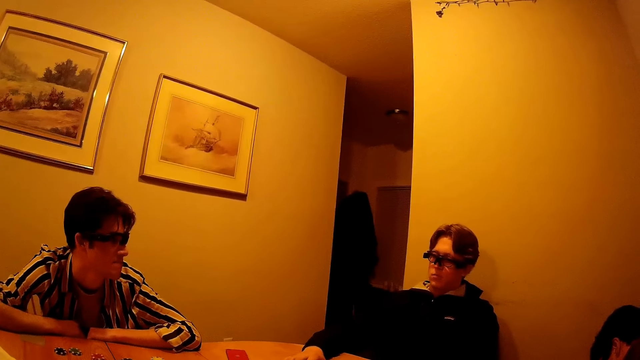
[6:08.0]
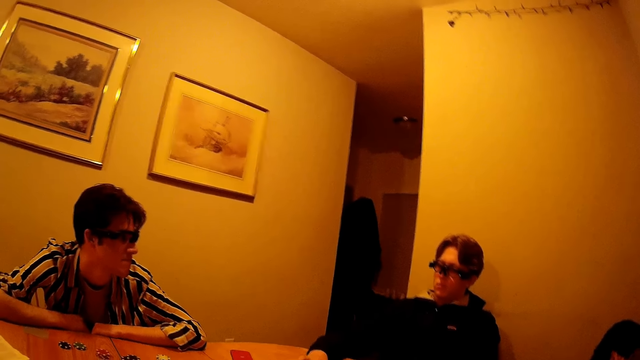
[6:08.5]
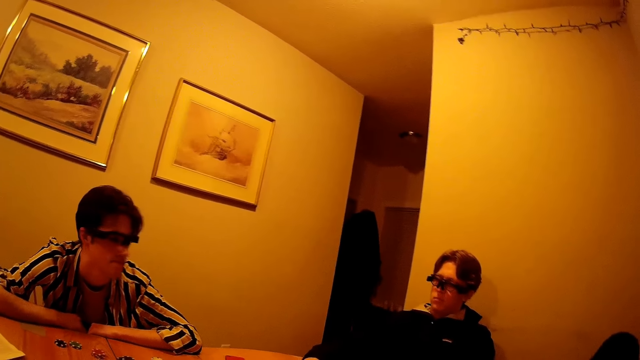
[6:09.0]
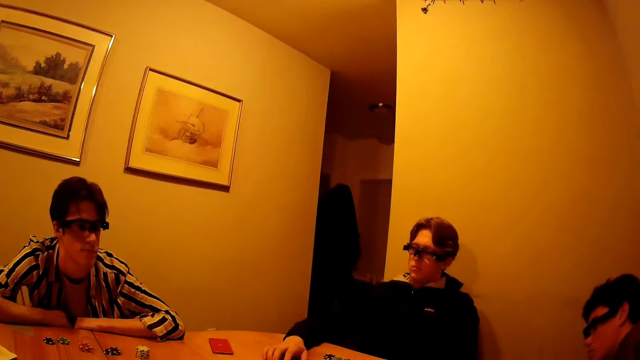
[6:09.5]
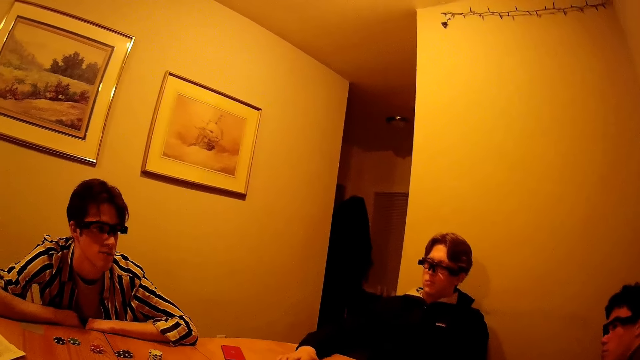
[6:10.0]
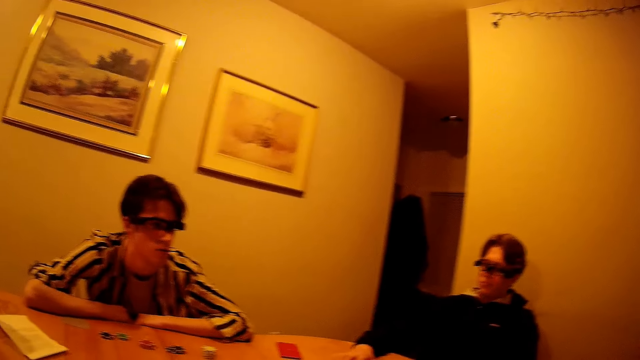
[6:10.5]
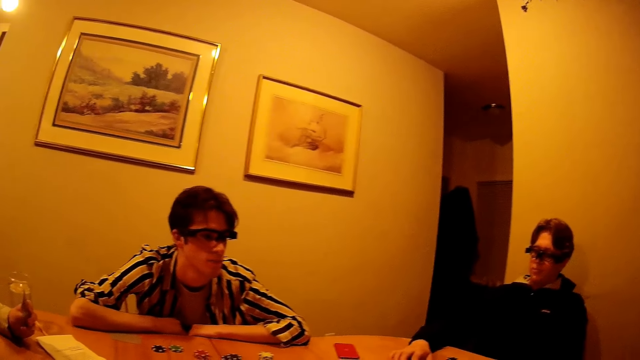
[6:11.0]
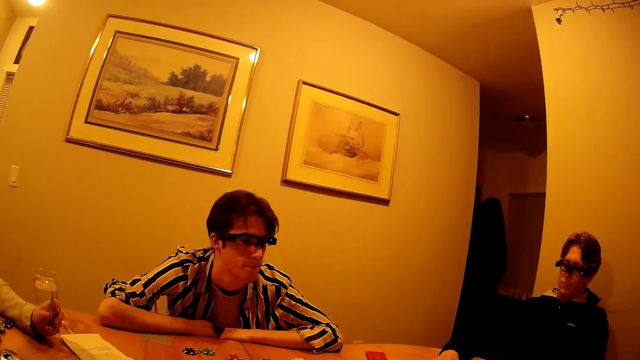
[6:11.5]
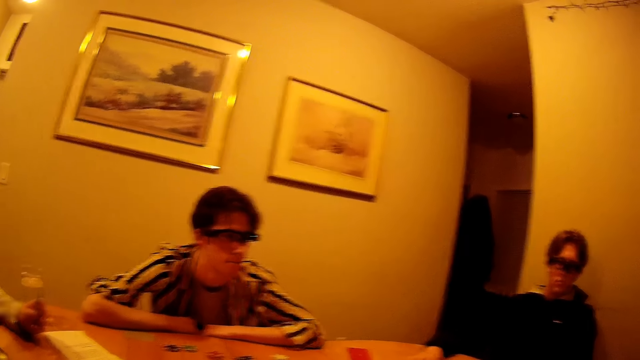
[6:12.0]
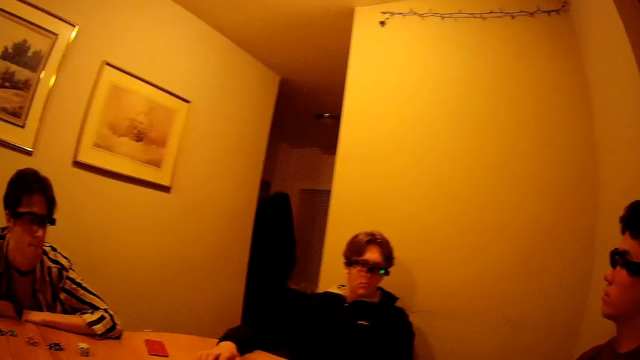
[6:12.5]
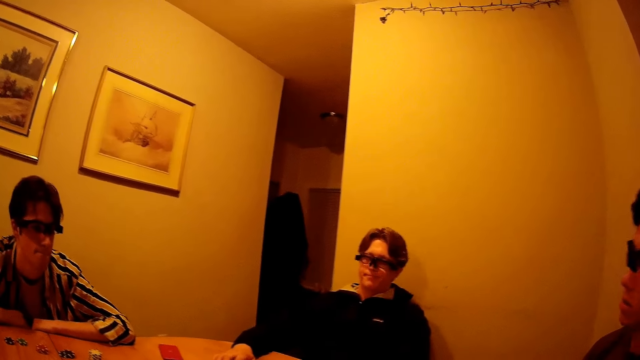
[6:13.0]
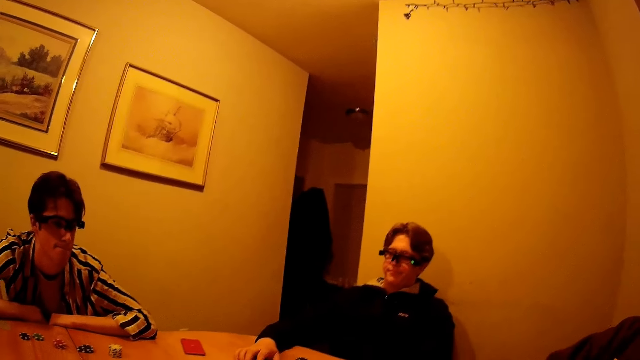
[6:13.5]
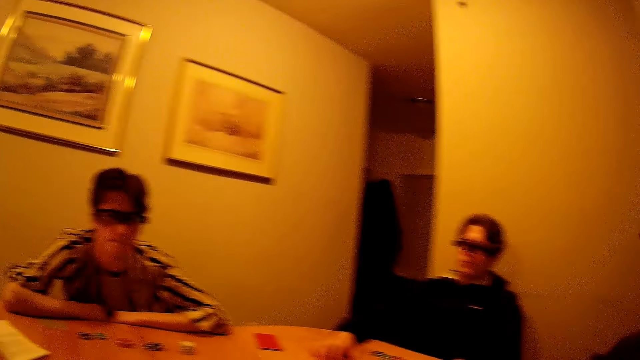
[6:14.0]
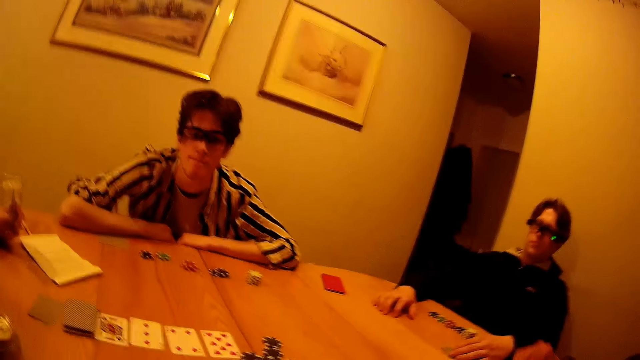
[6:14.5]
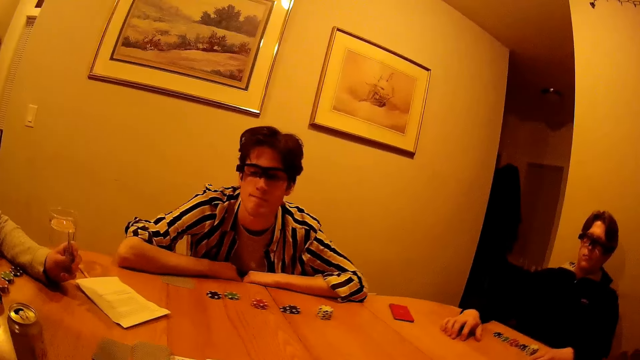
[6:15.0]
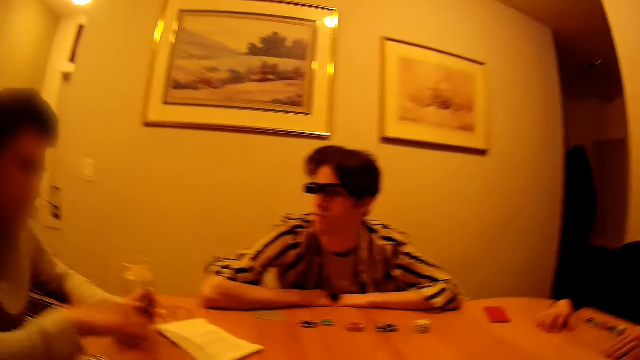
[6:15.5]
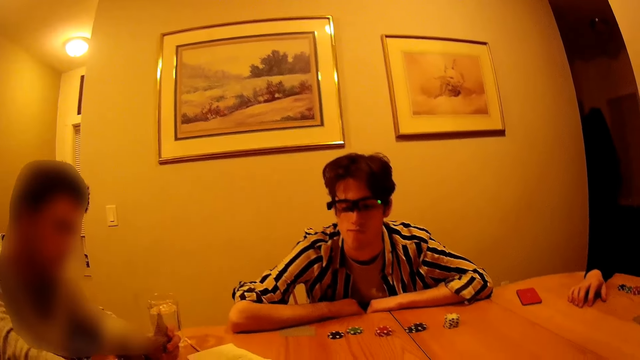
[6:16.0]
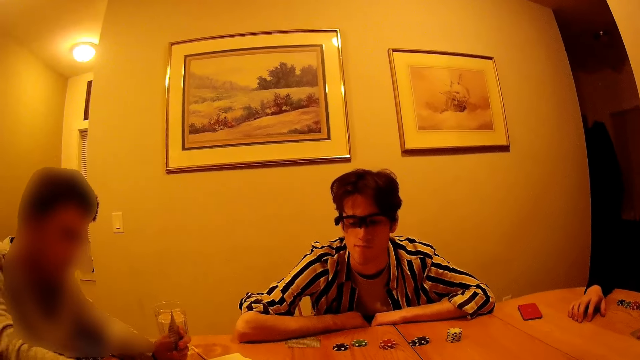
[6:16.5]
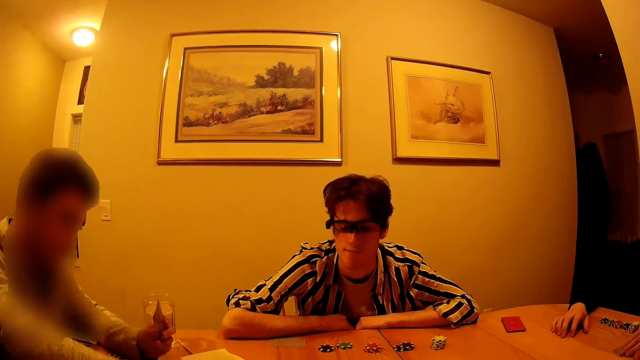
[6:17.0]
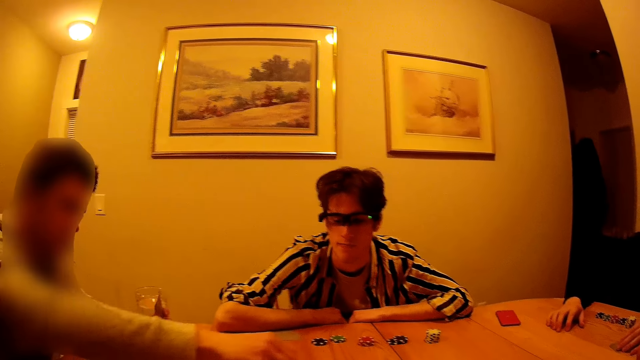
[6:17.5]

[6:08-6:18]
A man interacts with another man in an apartment. The other man interacts with the first man in the apartment. A third man knocks on the table with his right hand. He arranges the cards on the table with his right hand.

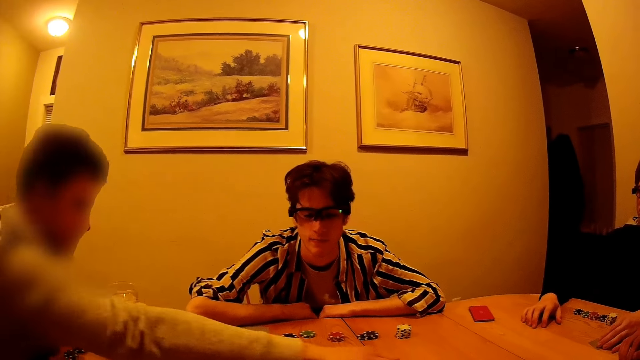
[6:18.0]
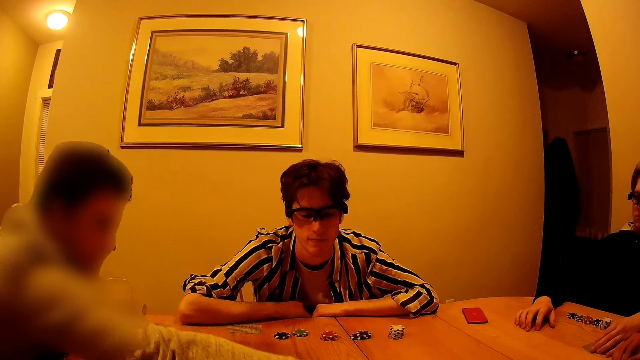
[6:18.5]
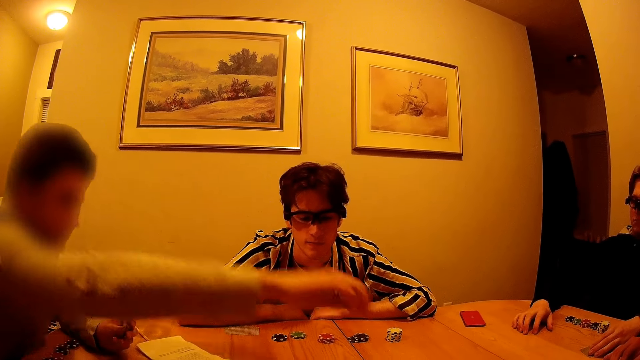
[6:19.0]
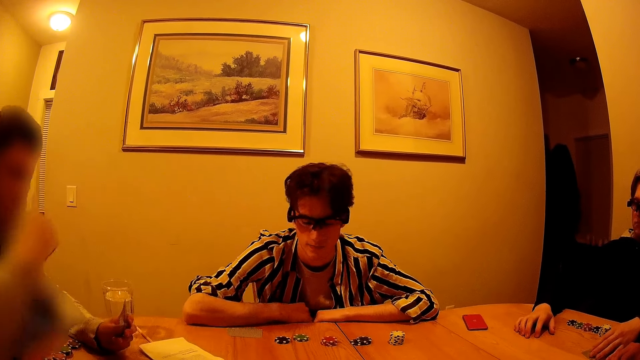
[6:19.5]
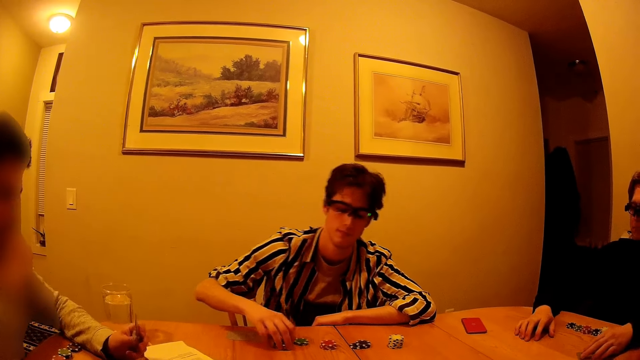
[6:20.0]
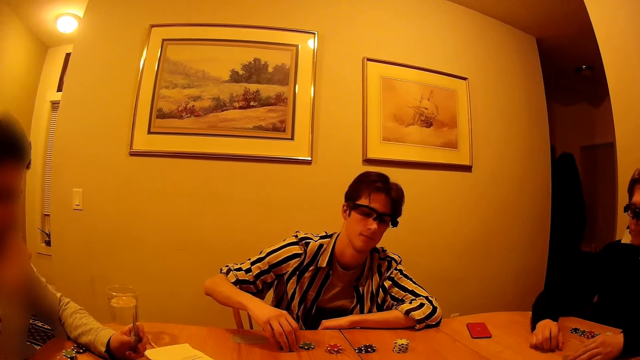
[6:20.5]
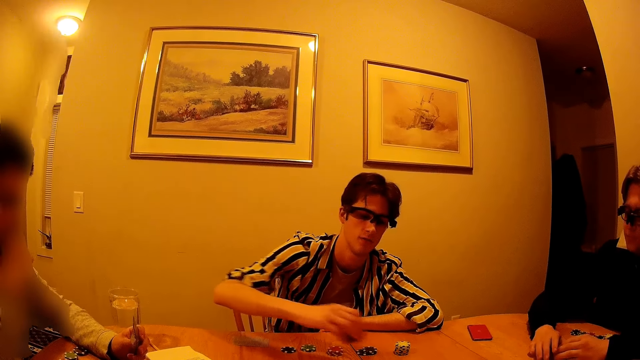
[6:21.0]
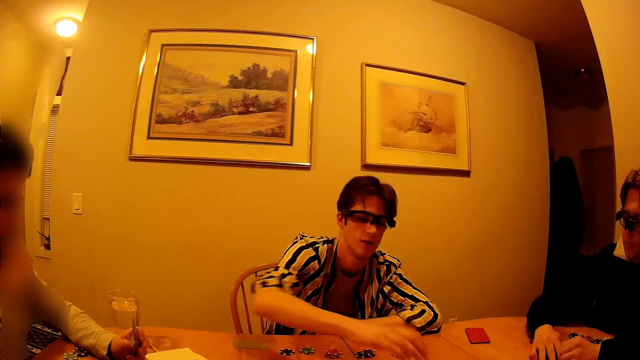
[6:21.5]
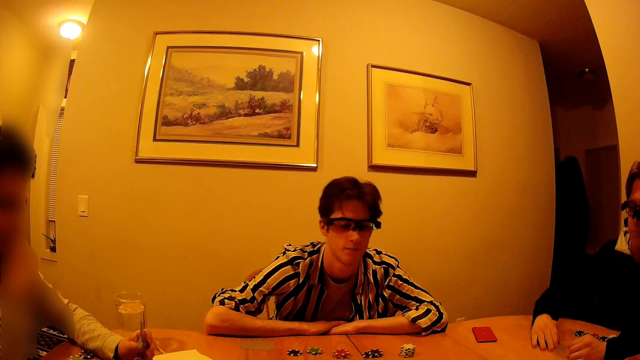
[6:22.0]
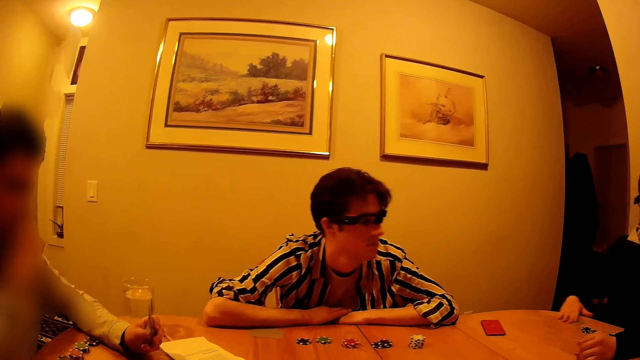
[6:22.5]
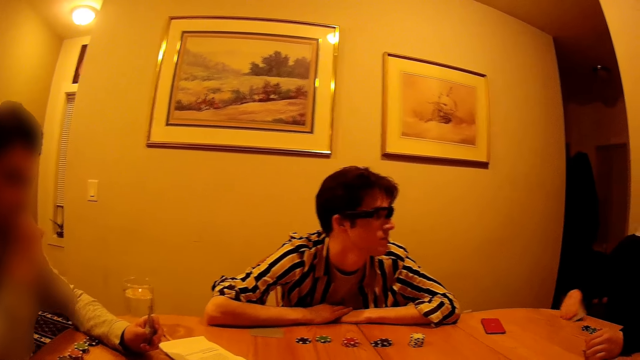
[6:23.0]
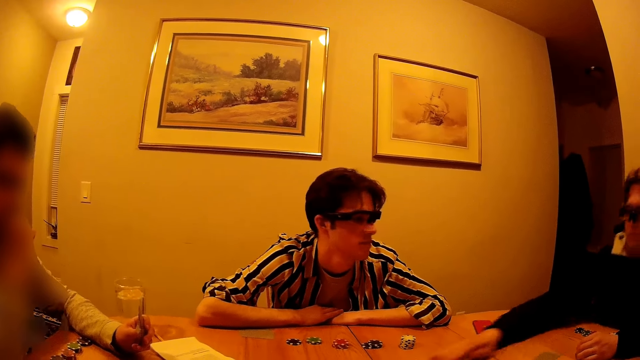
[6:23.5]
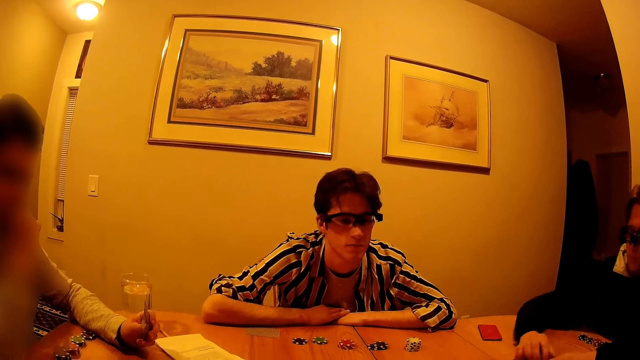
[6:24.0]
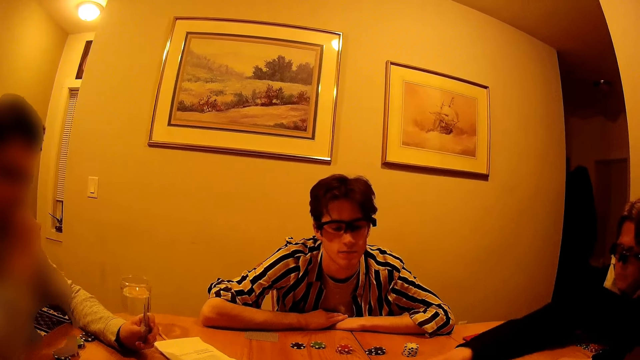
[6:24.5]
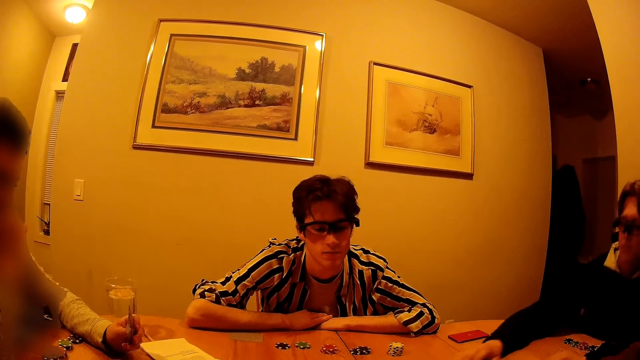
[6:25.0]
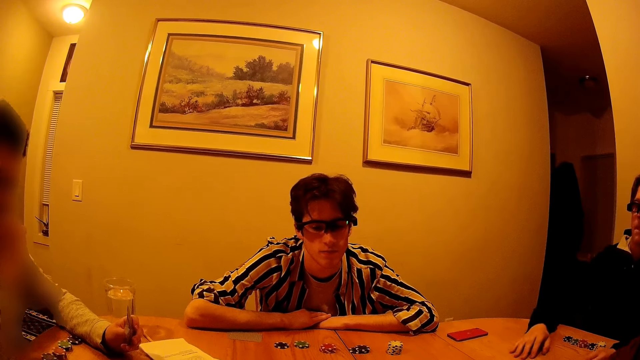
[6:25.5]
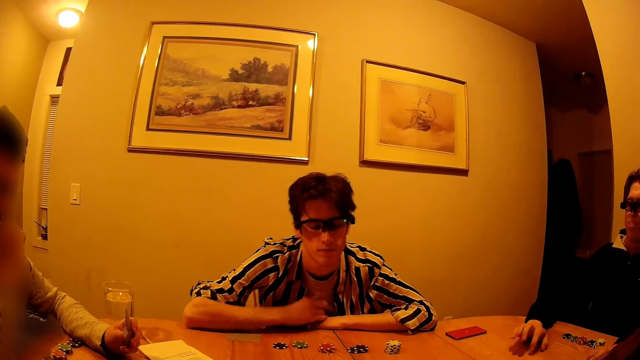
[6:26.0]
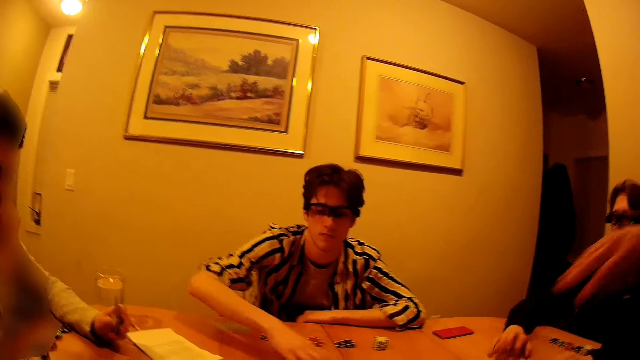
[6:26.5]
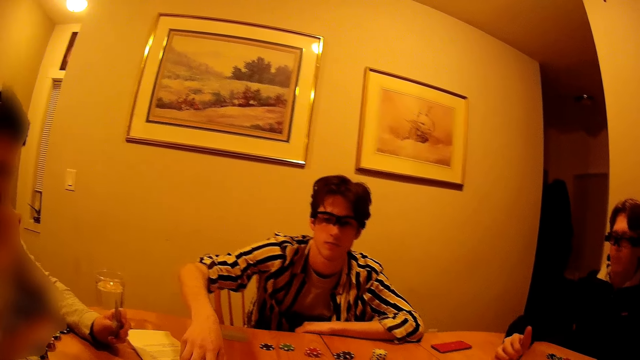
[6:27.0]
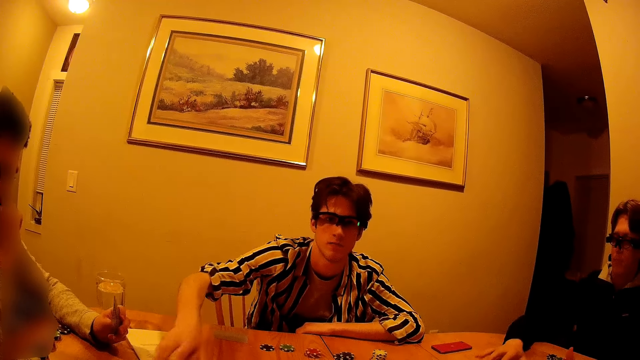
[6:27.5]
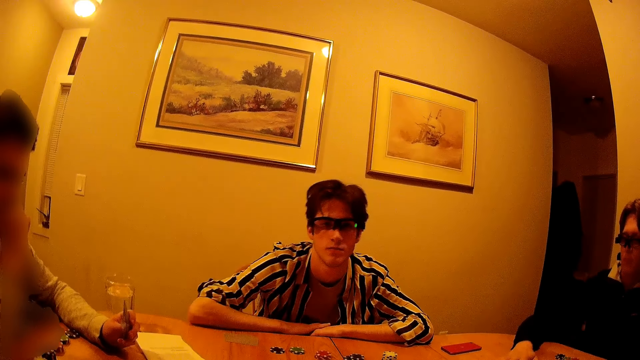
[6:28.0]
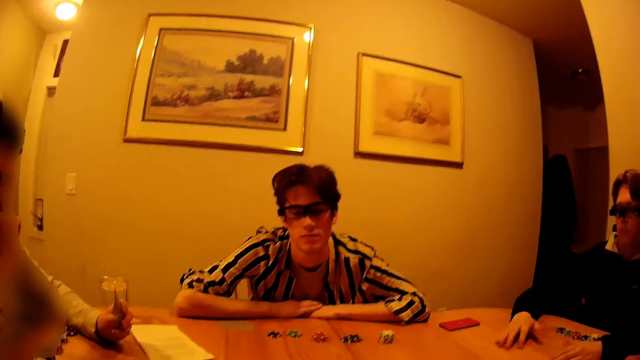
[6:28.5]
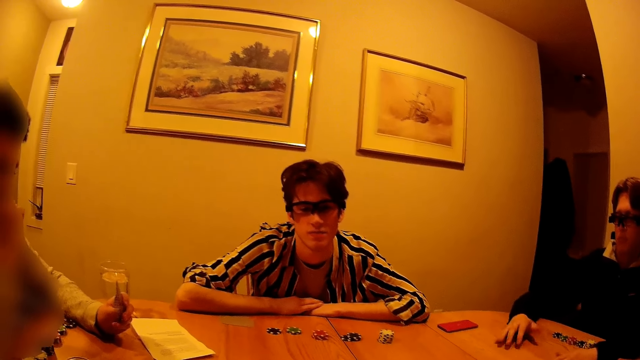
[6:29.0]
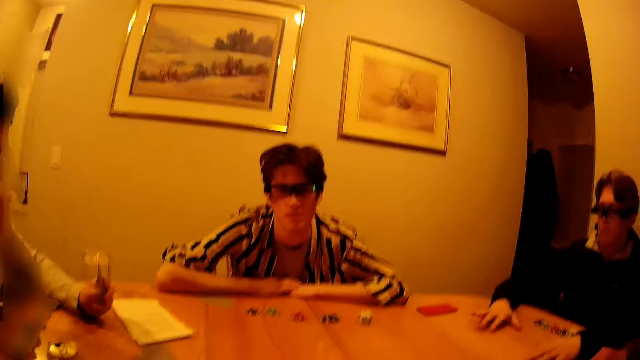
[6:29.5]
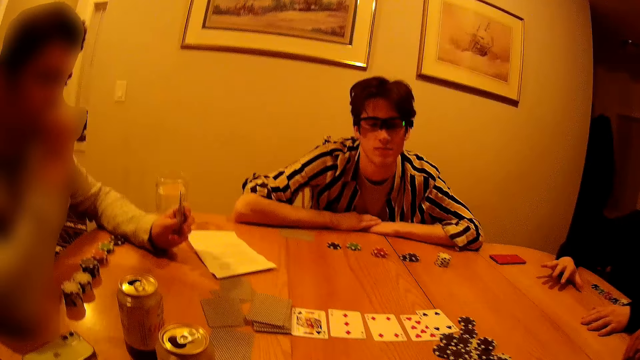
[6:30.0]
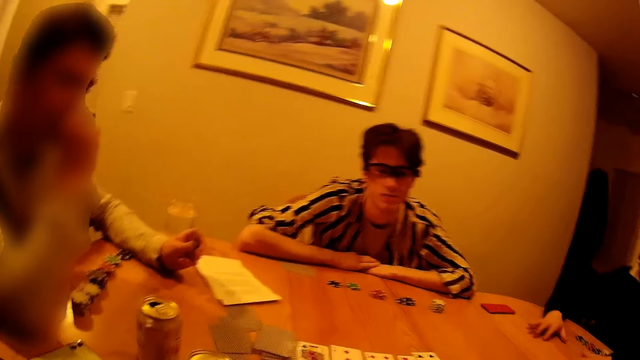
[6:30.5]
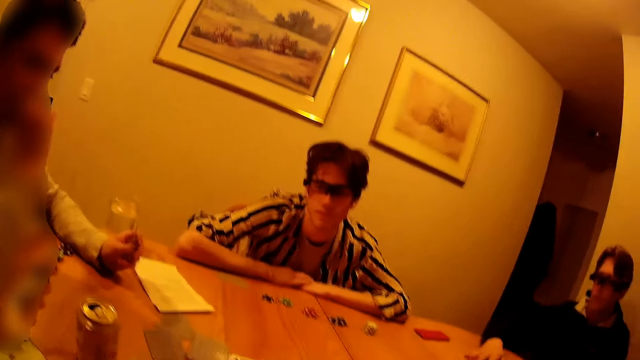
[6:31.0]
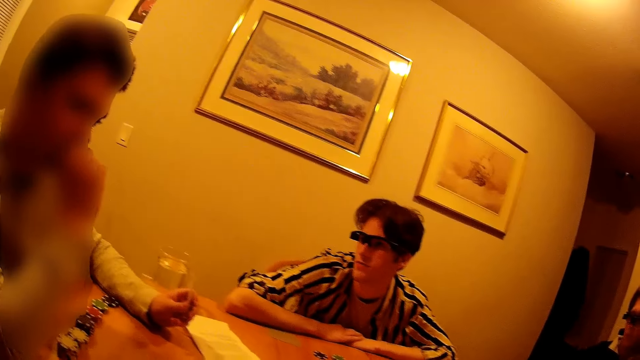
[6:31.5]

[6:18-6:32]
A man puts something to the center. Another man touches his face with his right hand. A third man picks up a gaming chip from the table with his right hand. The third man drops the gaming chip on the table to the center with his right hand. A fourth man picks up a card from the table with his right hand. The fourth man shifts the card on the table to the center with his right hand. The third man adjusts the card on the table with his right hand. The fourth man beats his hands on the table.
